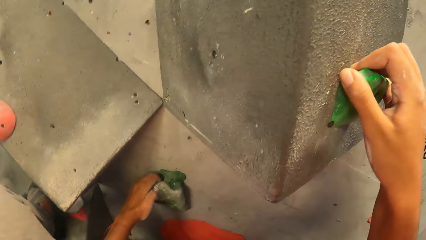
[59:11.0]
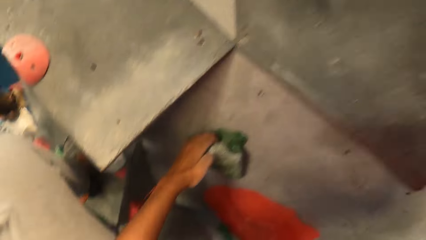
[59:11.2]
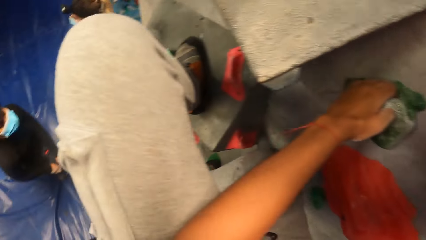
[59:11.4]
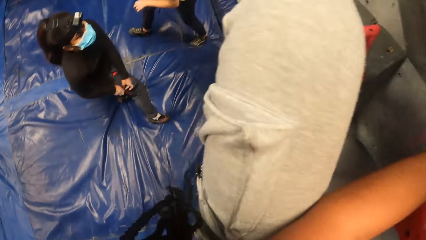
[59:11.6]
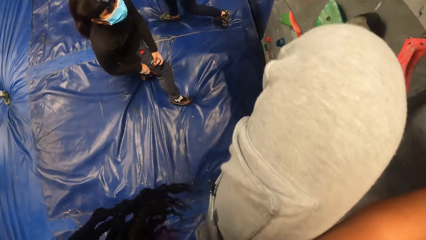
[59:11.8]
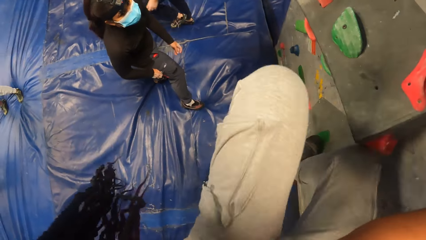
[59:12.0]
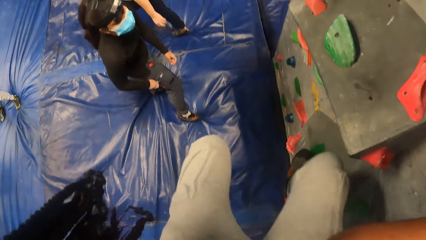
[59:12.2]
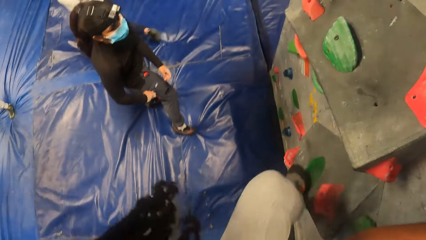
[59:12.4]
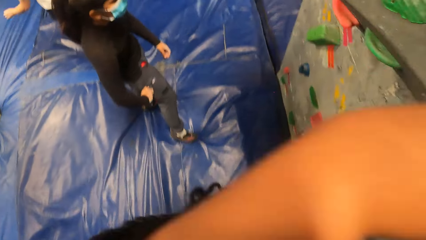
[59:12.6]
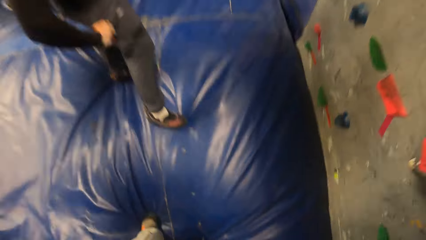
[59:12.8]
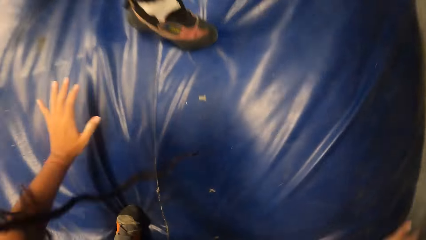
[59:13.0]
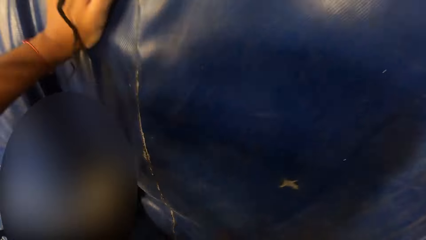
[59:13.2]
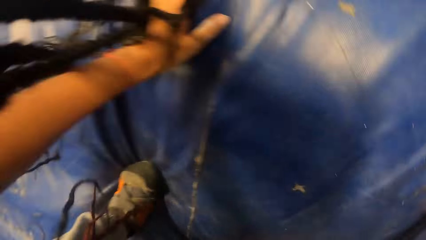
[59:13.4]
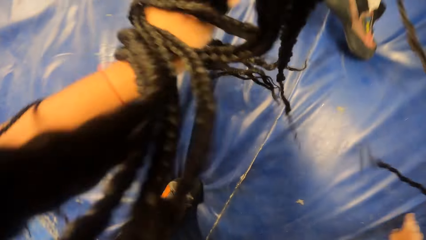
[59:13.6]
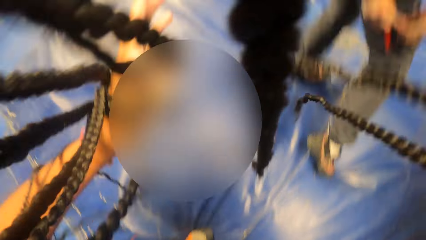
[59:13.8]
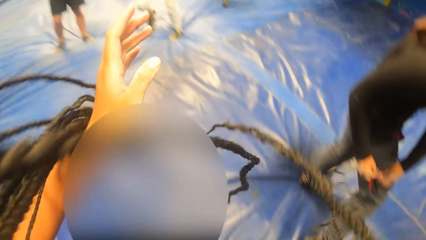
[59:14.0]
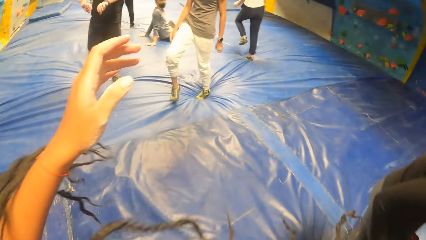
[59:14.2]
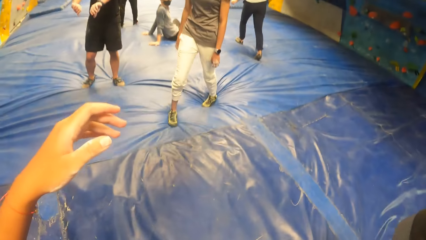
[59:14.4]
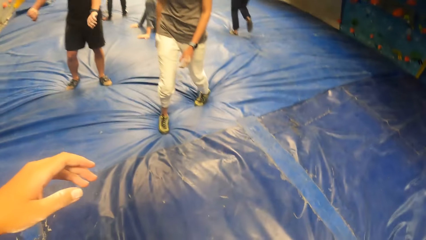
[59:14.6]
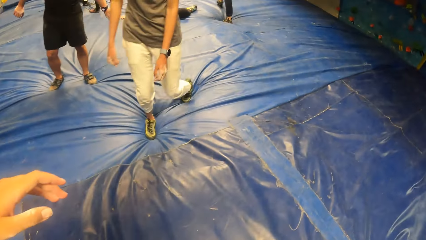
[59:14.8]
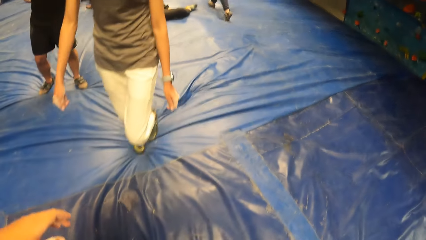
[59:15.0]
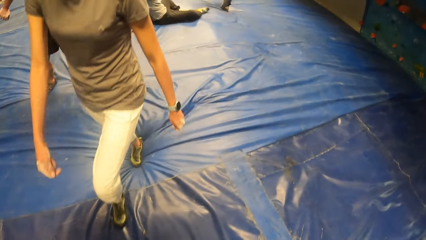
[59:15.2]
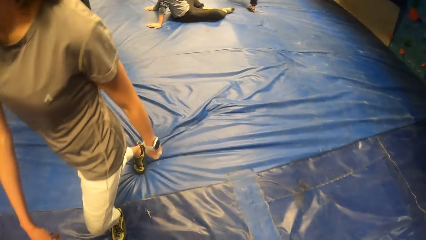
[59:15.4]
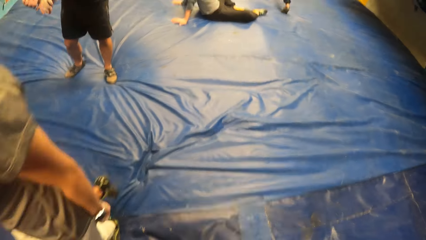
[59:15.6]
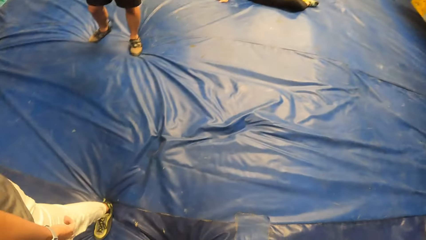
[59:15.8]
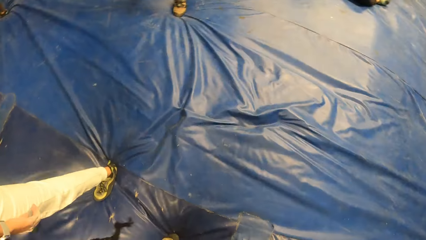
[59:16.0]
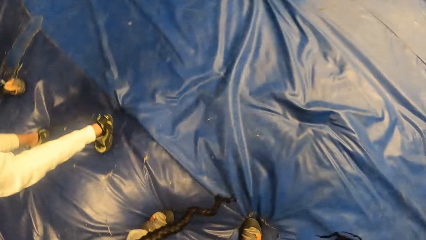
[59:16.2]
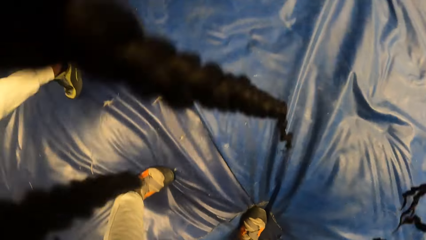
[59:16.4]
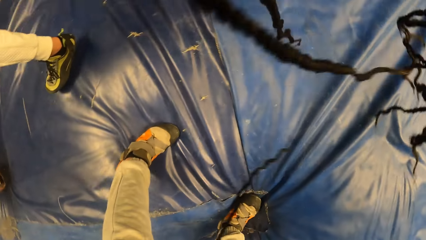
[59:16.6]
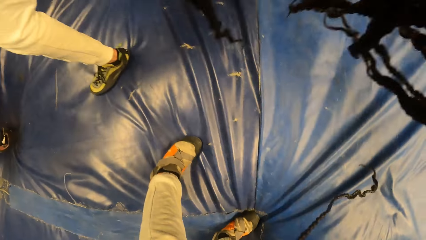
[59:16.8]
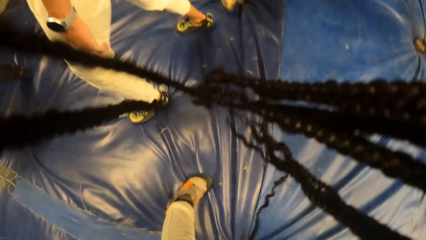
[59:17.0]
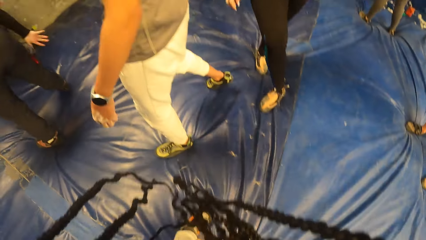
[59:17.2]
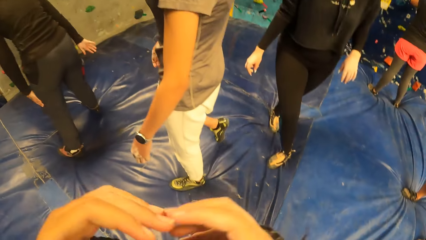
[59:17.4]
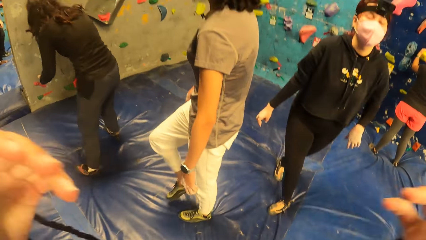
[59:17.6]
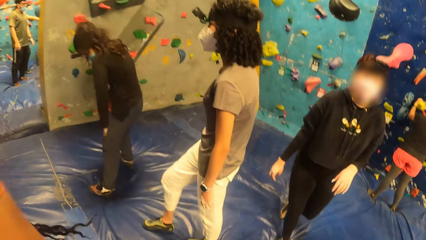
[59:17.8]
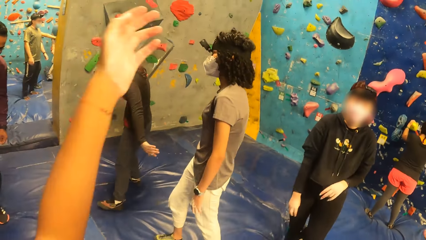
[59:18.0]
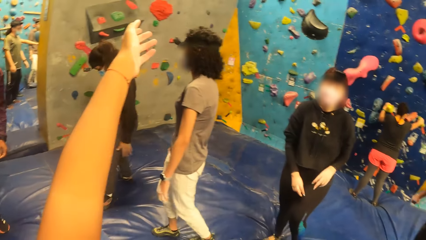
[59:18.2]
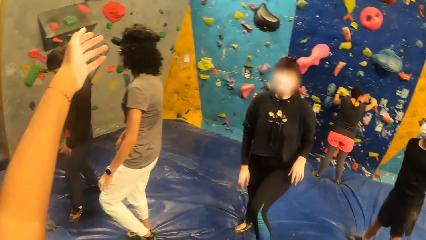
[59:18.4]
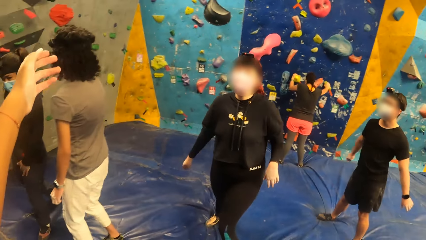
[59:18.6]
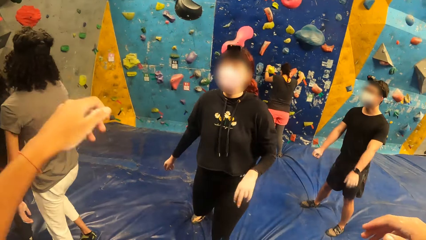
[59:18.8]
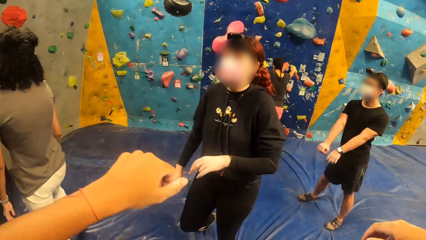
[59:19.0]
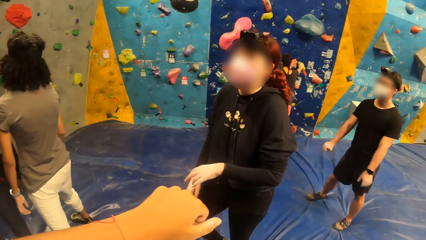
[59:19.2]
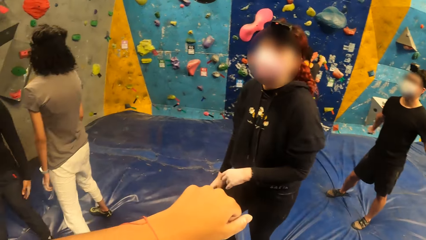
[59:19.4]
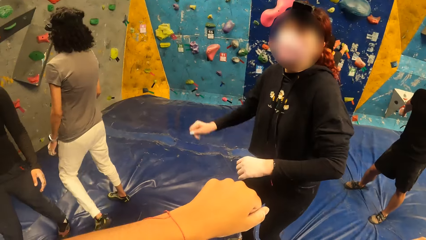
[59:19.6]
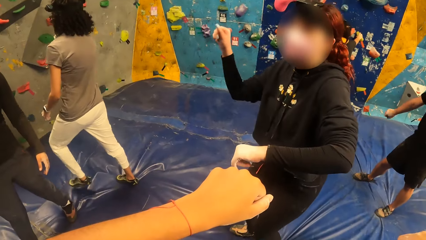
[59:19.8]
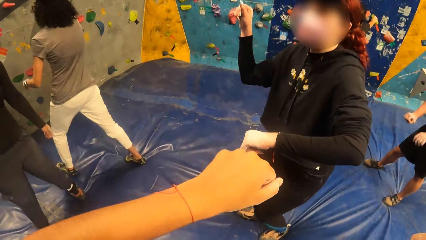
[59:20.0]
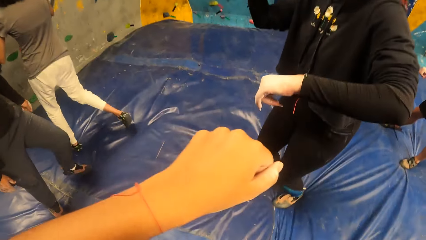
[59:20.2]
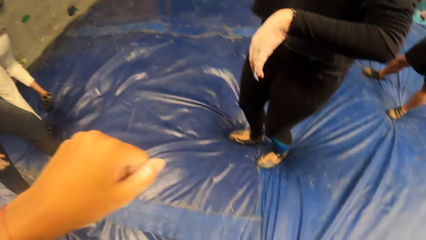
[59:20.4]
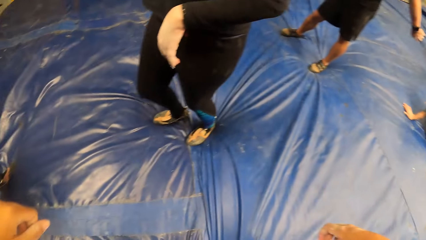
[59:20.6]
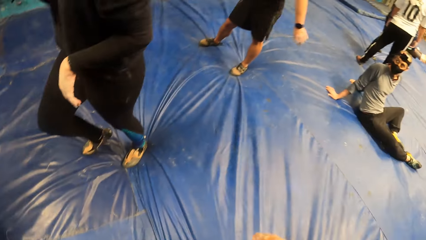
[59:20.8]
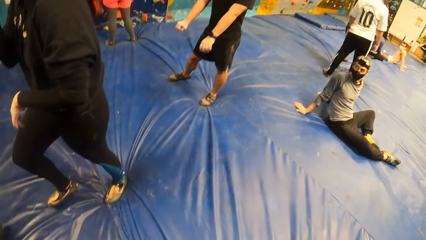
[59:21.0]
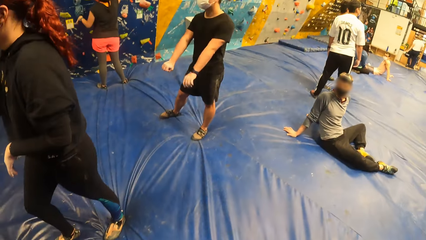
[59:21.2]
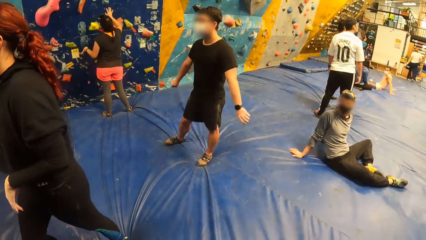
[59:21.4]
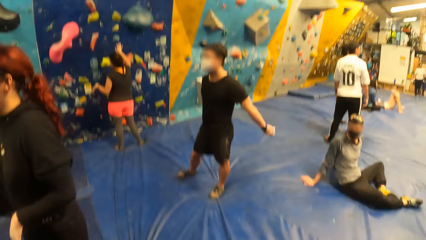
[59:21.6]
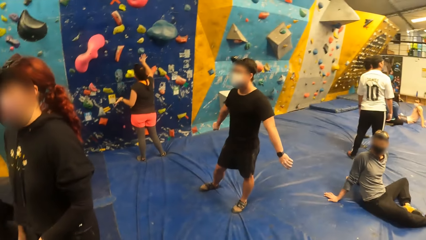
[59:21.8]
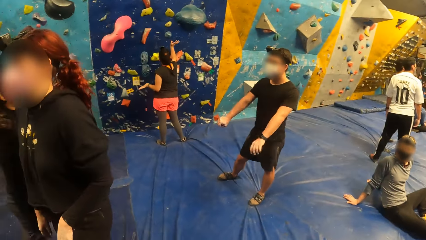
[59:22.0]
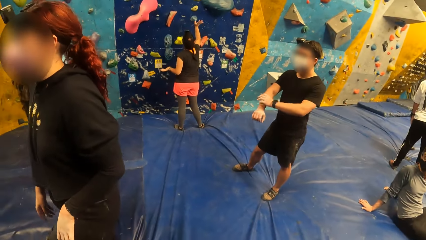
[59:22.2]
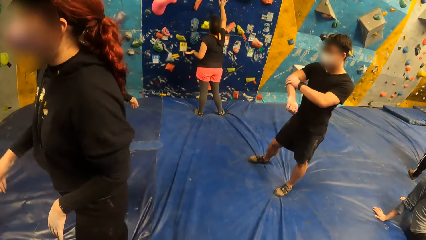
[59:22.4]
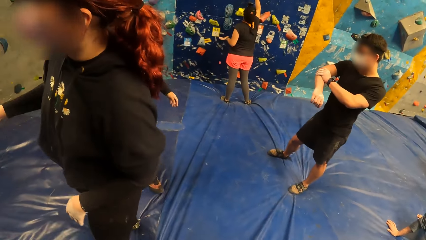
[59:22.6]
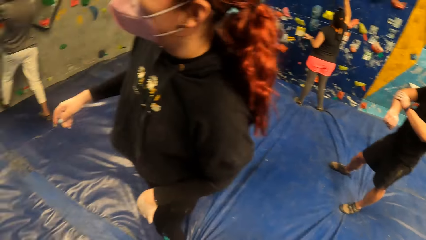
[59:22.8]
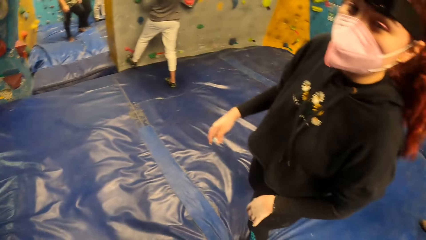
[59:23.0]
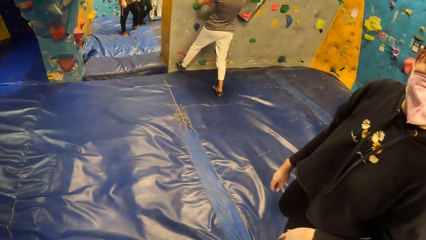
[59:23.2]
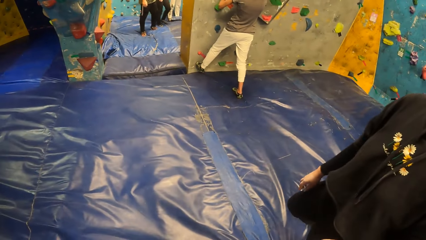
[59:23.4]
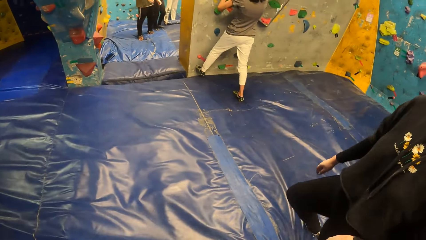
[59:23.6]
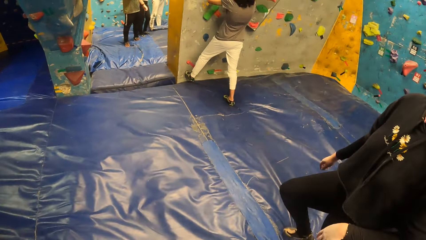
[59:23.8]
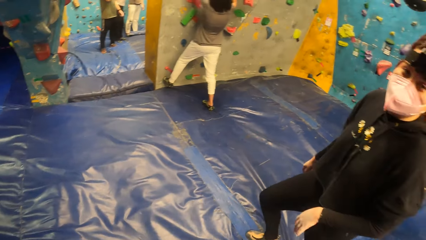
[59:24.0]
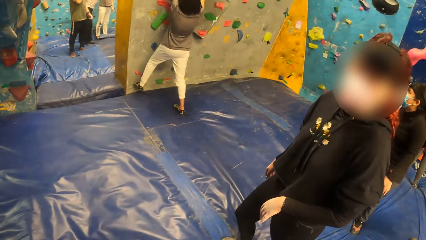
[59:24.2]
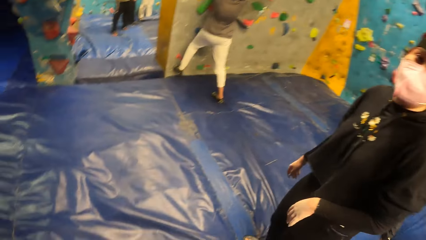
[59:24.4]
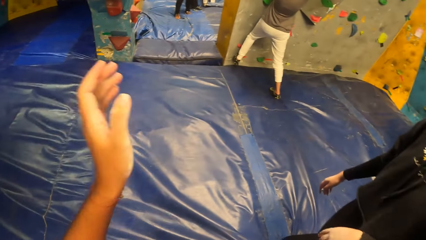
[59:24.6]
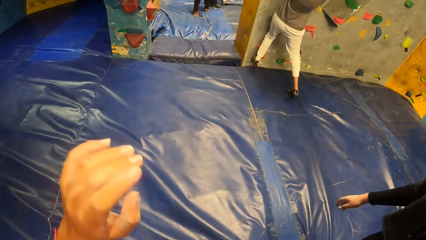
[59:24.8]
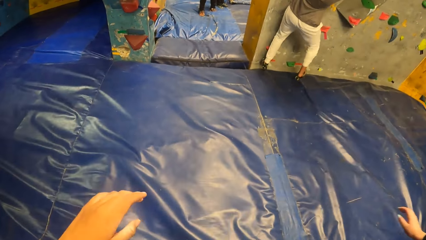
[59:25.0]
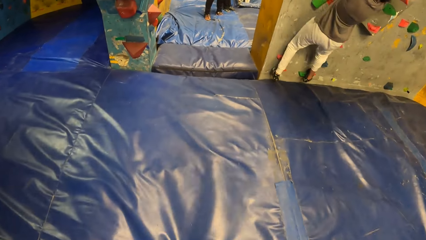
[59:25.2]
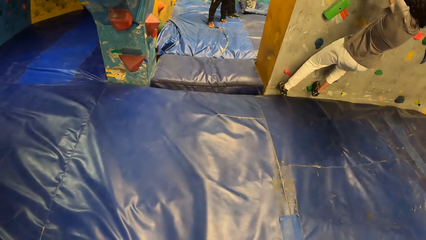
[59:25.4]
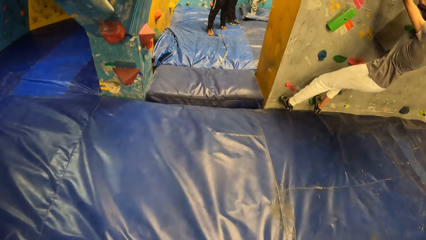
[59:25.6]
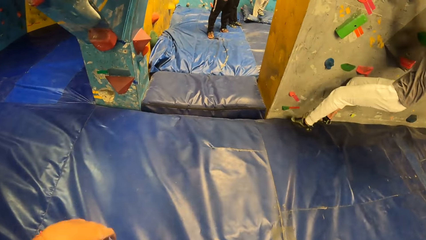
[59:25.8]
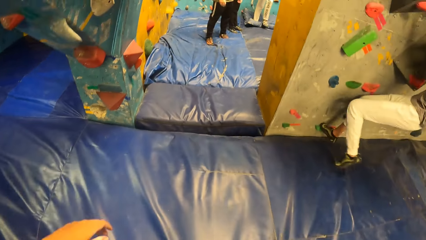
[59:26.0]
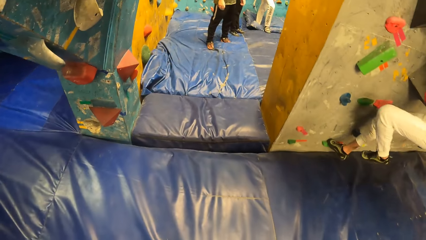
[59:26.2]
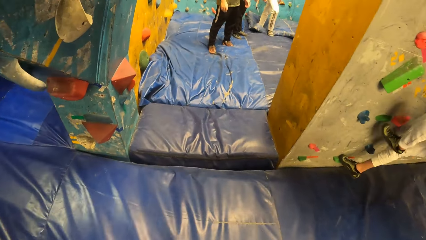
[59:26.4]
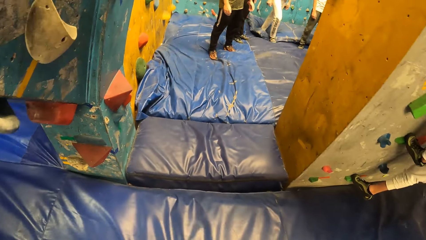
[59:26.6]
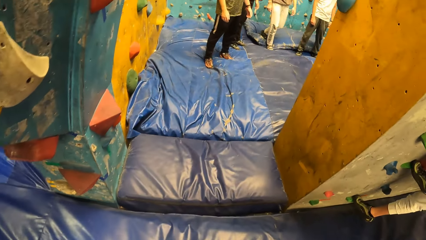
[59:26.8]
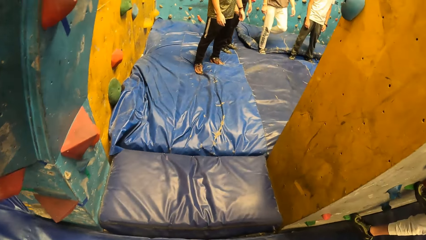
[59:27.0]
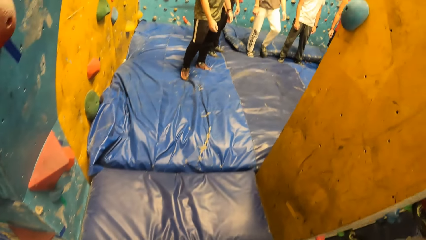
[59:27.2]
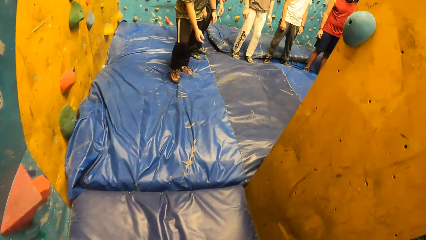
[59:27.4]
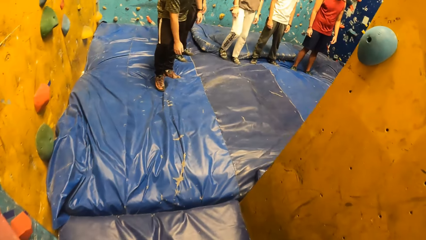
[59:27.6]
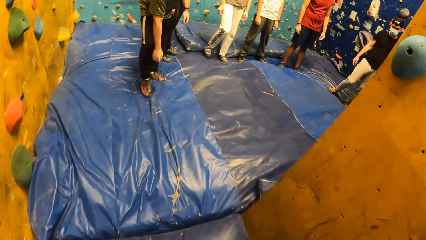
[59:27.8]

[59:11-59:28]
The camera wearer jumps down onto the crash pad. A woman walks past the camera wearer. The camera wearer raises a hand up. Another woman holds a climbing hold stone. The camera wearer looks around. The first woman climbs the climbing wall with climbing hold stones. The camera wearer raises a hand up.
